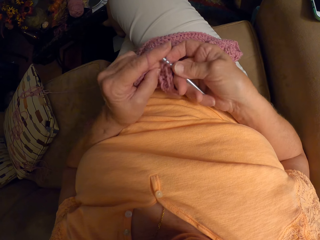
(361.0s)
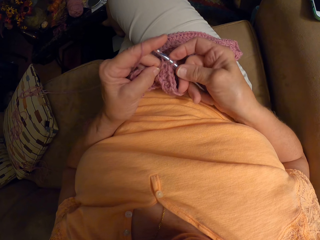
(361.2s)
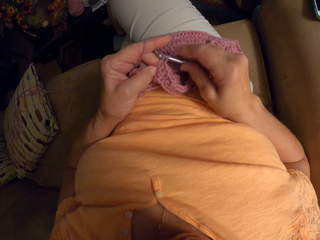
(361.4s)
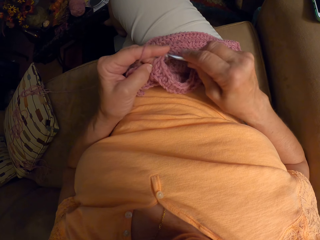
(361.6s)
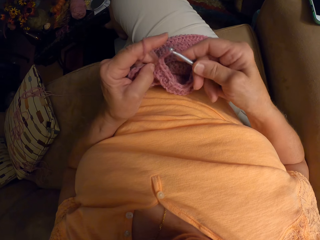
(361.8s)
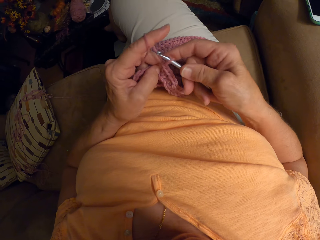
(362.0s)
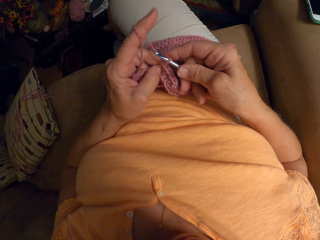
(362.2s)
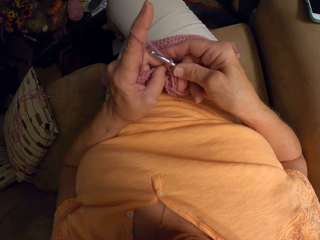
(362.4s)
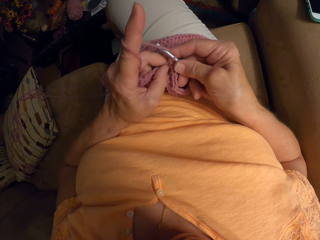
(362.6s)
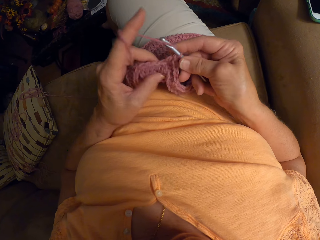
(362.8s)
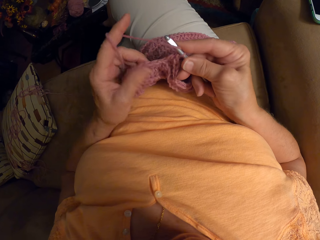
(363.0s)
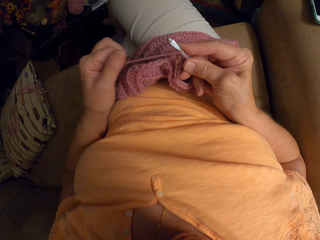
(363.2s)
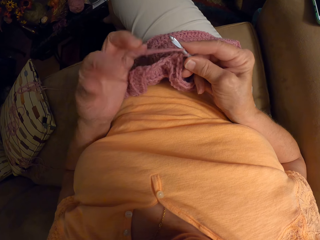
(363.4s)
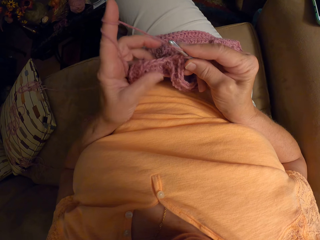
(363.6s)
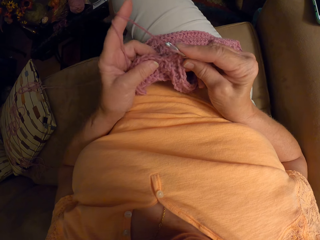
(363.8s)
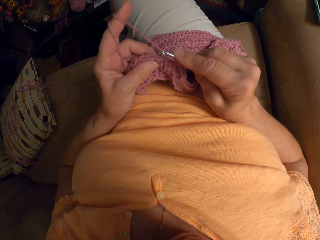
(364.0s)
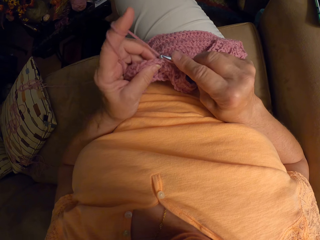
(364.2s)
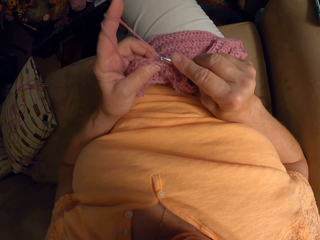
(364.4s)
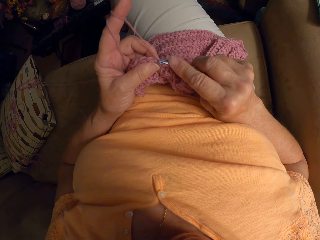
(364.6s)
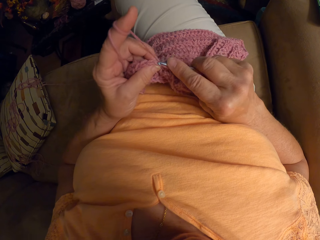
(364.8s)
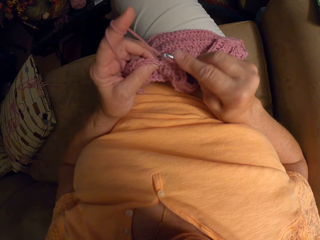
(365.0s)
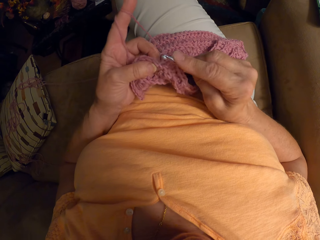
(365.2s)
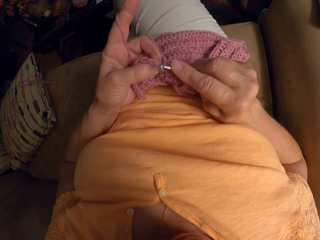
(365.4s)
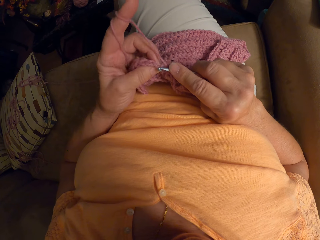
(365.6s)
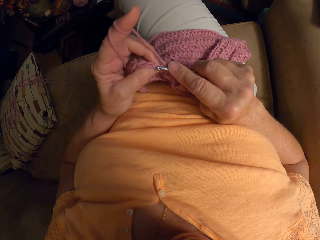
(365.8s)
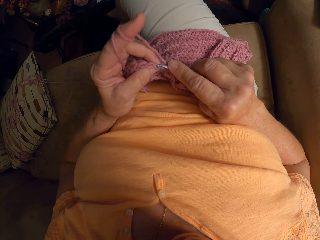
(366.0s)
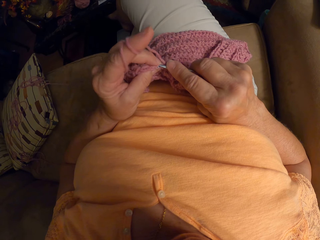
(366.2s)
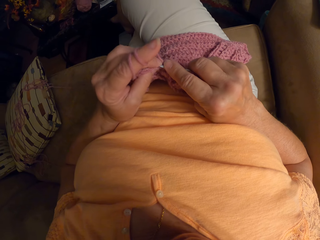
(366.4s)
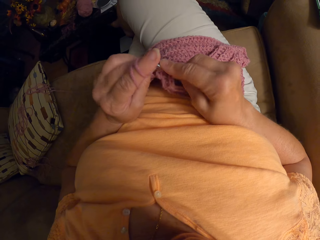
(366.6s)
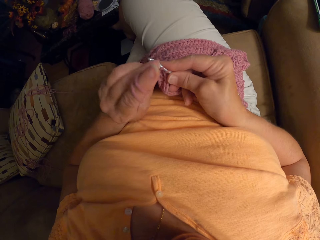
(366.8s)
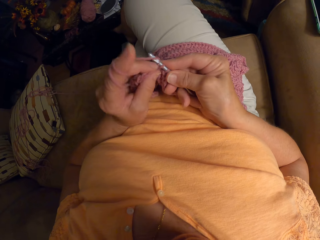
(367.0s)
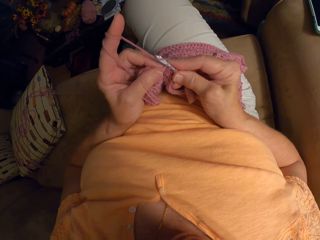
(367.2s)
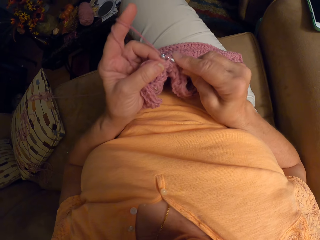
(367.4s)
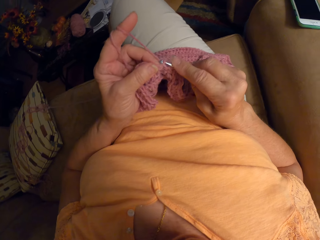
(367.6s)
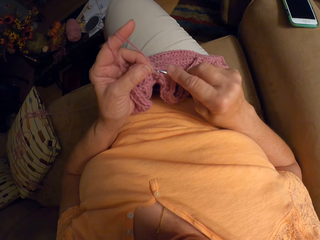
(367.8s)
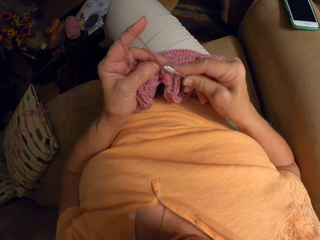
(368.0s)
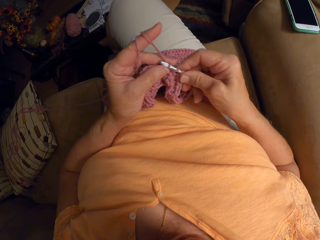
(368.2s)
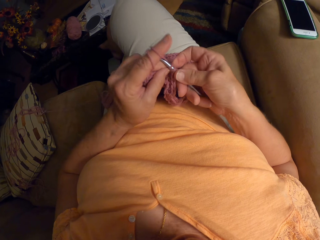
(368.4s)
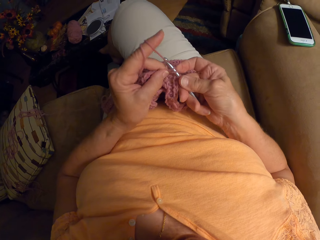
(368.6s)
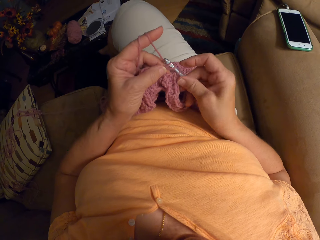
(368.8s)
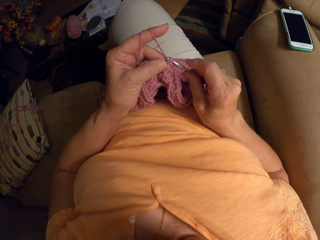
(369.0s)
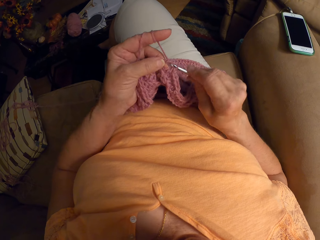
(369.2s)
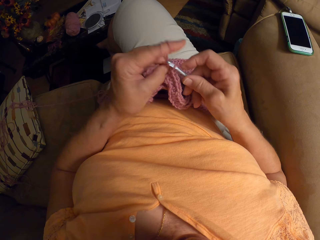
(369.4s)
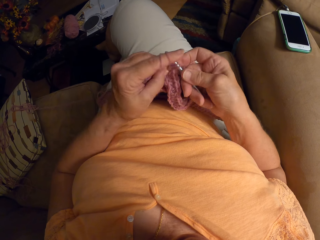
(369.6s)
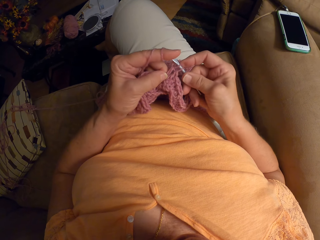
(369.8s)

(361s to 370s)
The camera wearer wraps knitting yarn thread around her finger. She knits a garment using a knitting needle.

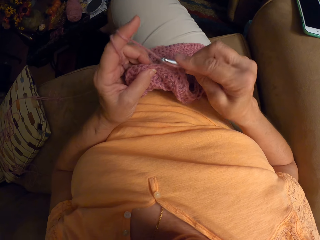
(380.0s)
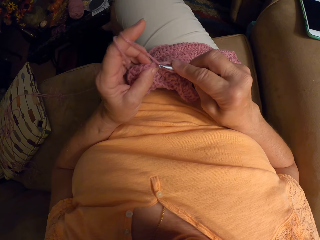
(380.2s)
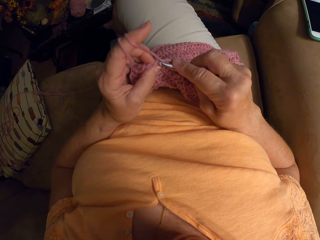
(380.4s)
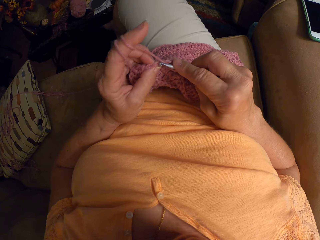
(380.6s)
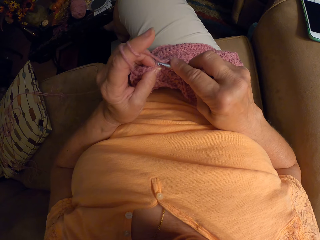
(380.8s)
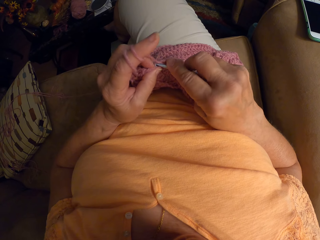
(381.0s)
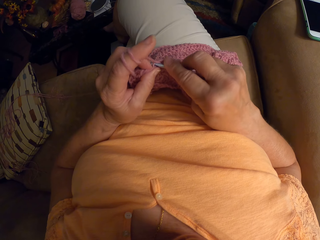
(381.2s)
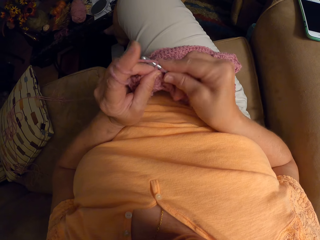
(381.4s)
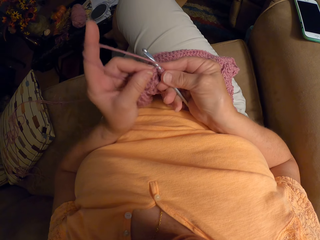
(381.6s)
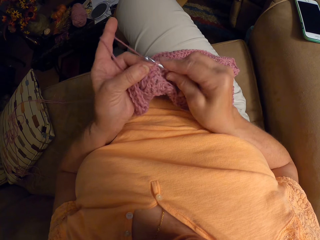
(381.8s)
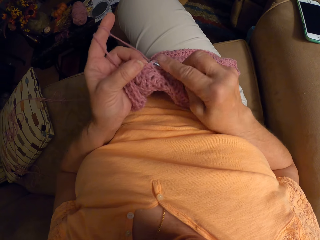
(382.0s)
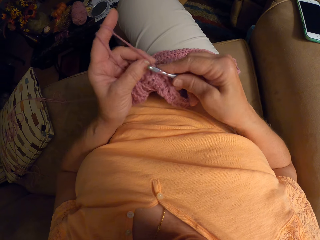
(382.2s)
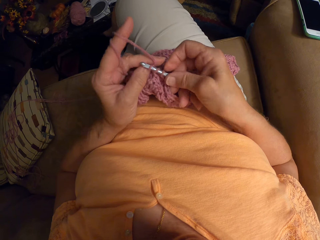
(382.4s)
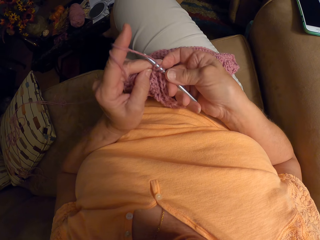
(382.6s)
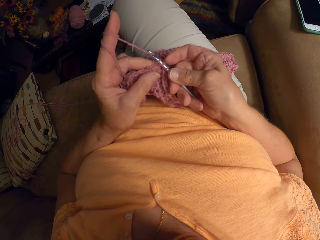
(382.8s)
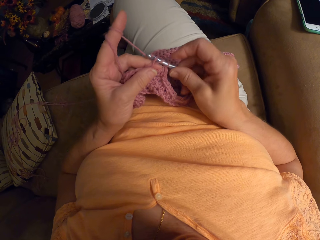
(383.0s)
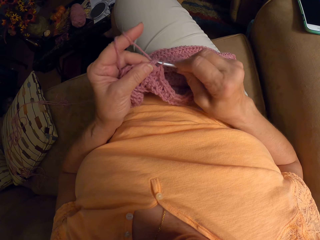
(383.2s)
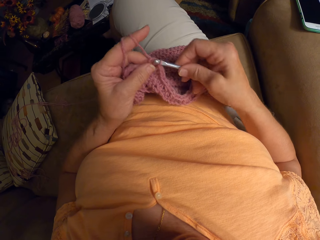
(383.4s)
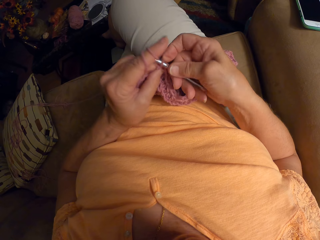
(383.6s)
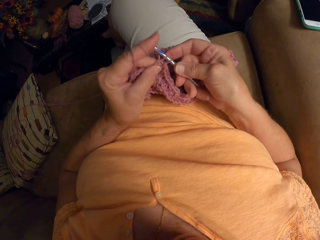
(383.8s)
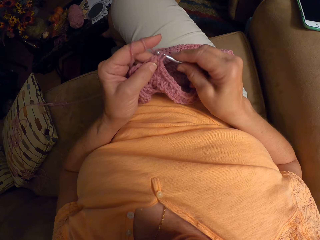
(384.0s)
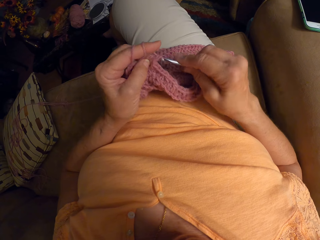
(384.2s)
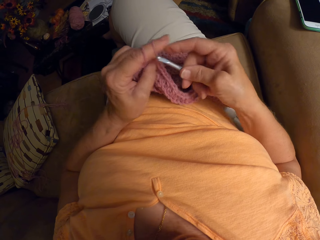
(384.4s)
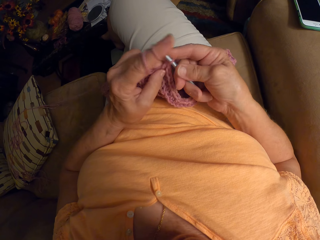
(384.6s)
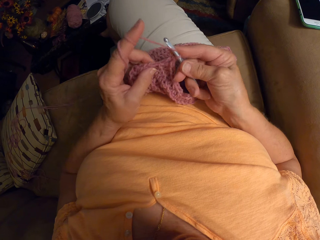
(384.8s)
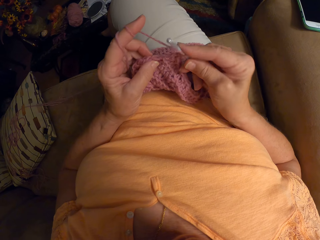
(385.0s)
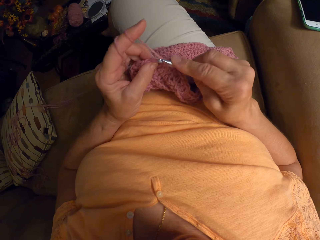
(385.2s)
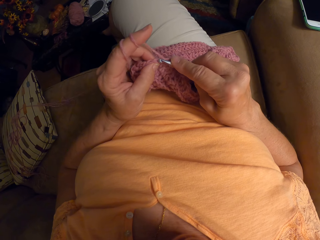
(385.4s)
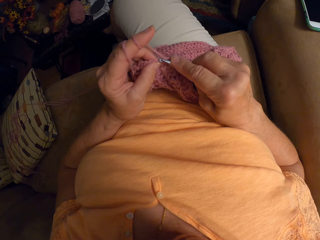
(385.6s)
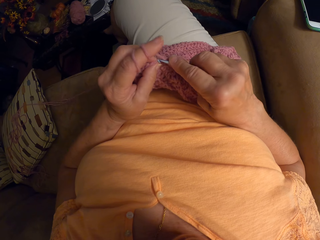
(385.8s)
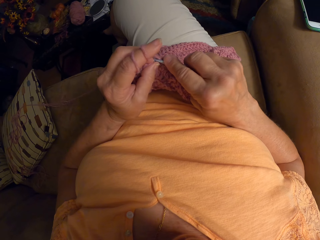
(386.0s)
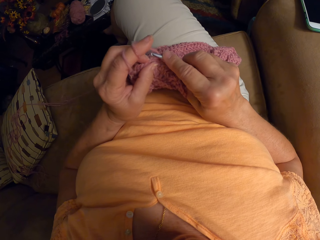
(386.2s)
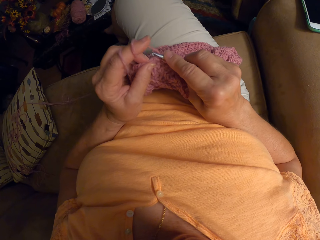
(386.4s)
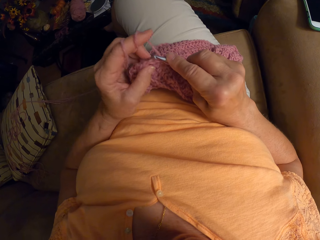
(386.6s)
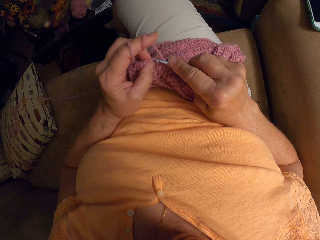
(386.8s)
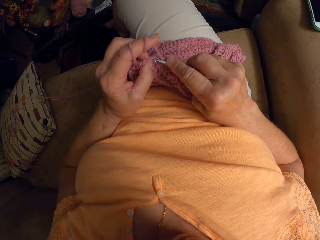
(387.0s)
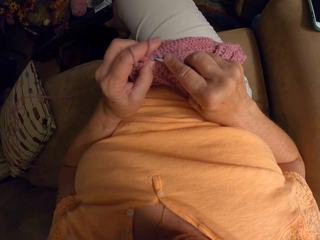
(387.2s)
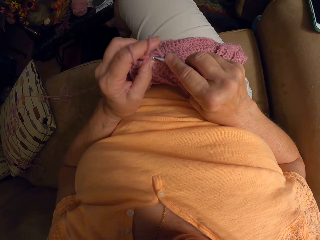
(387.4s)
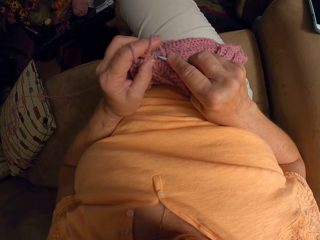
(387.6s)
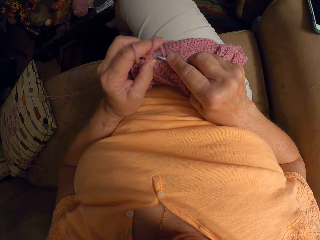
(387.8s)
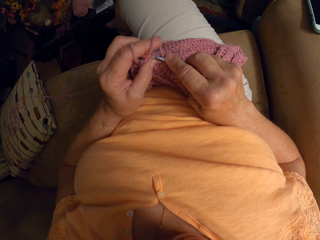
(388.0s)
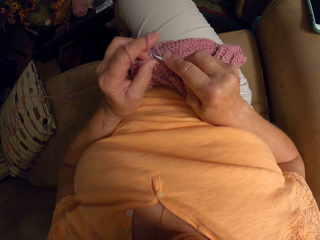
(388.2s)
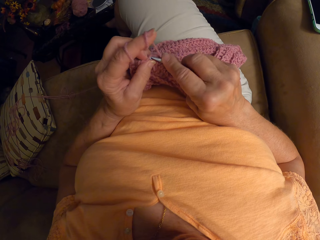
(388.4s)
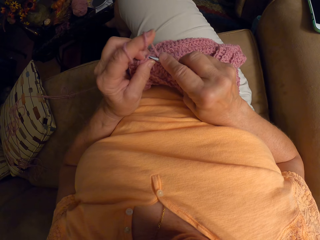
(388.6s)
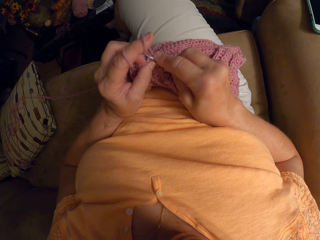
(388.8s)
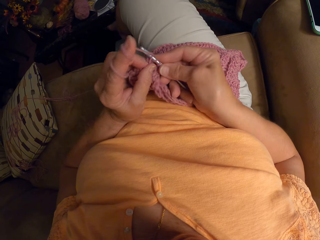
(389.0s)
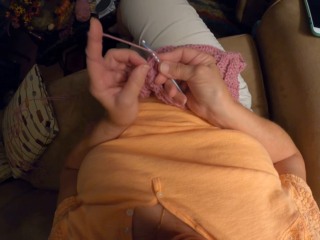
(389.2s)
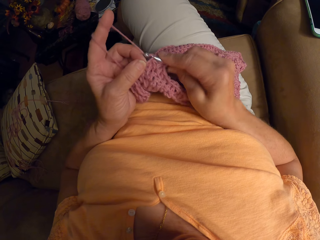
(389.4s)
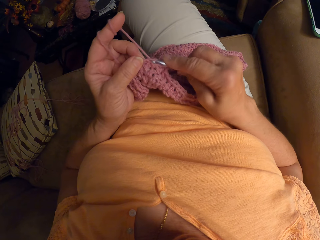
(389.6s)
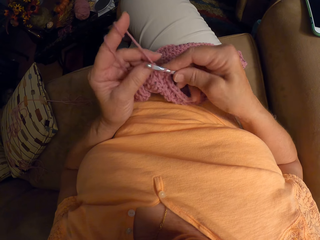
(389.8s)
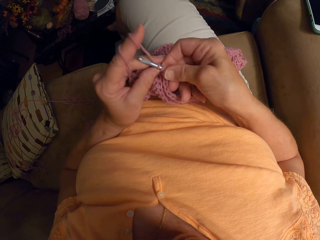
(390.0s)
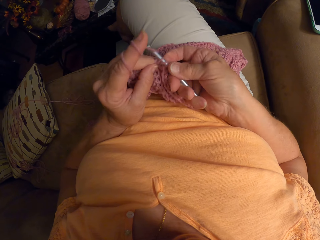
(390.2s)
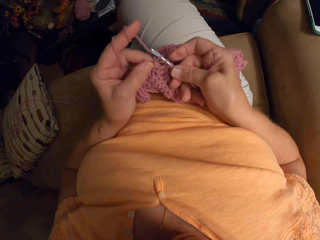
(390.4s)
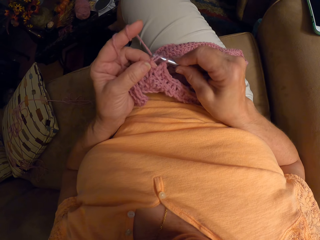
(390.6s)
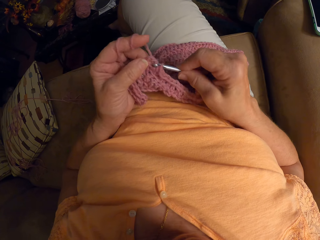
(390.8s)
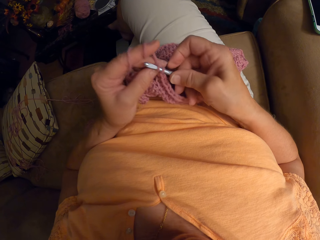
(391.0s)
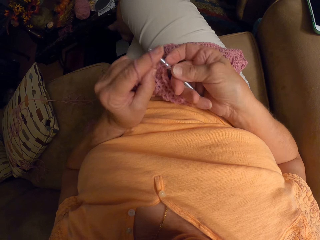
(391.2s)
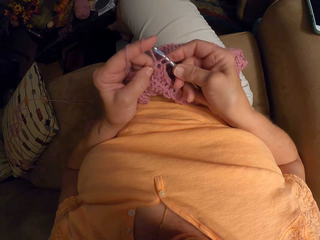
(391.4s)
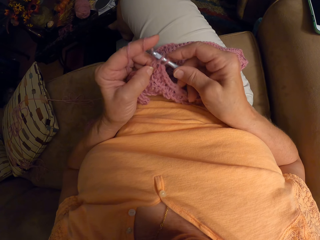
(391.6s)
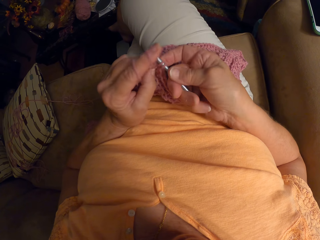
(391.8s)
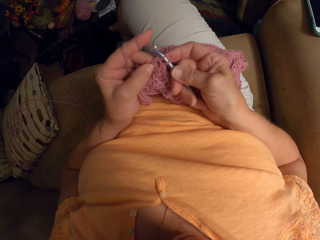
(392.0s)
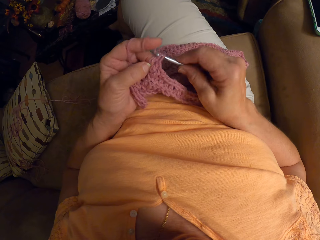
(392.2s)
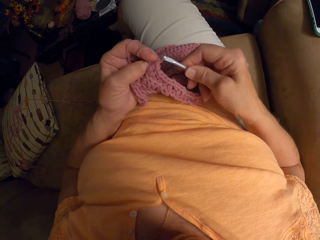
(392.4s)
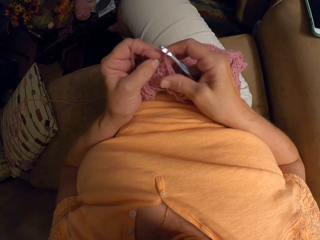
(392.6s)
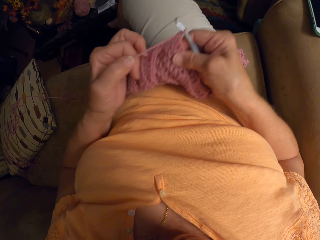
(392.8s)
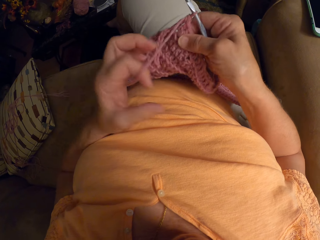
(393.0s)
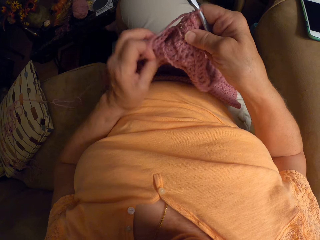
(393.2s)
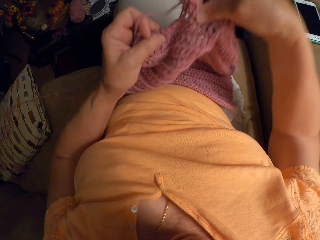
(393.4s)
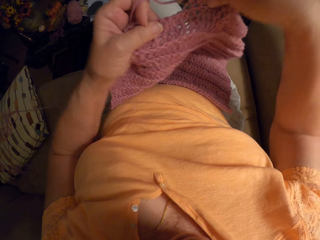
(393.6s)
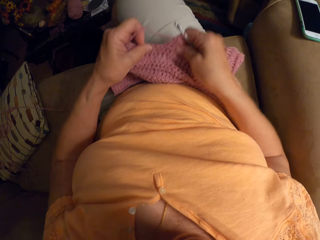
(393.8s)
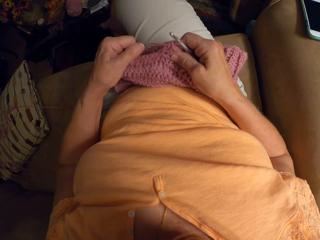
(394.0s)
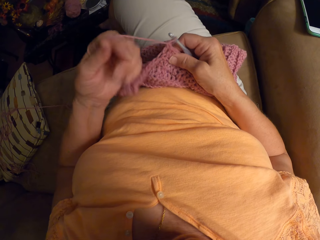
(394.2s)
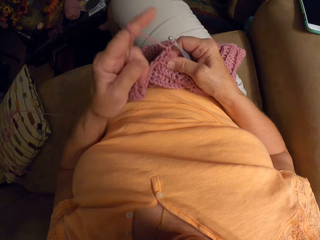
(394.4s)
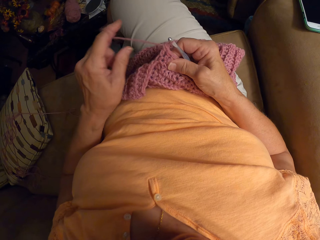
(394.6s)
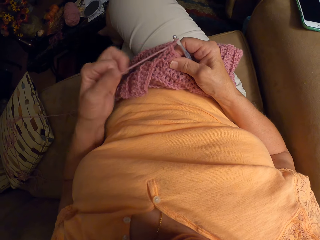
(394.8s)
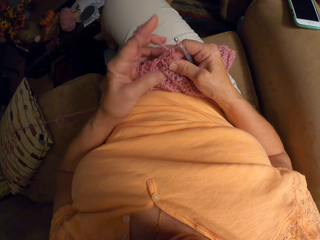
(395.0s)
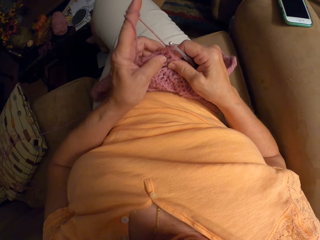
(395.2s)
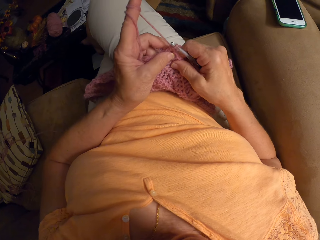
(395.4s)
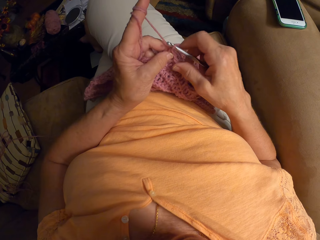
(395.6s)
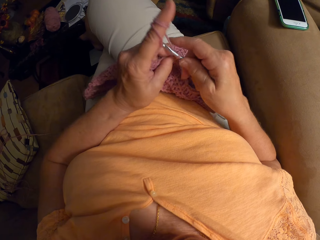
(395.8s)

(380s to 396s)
The camera wearer knits a garment using a knitting needle. She wraps the knitting yarn thread around a finger of her left hand. She adjusts the crochet.
